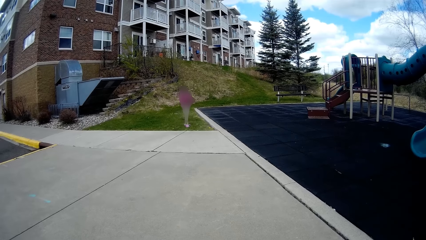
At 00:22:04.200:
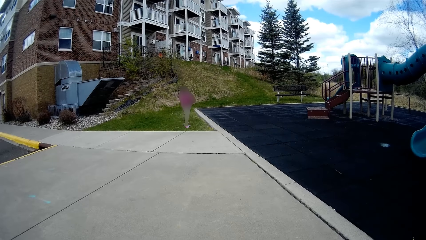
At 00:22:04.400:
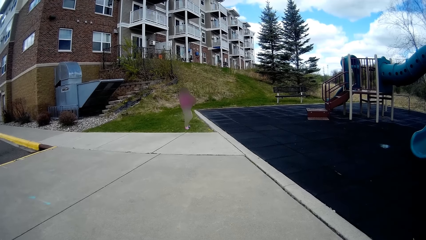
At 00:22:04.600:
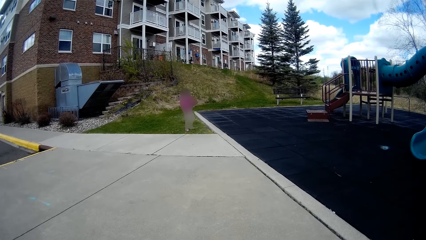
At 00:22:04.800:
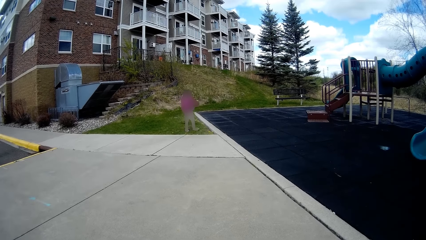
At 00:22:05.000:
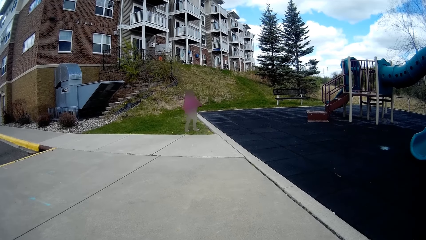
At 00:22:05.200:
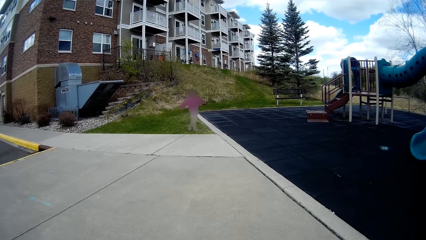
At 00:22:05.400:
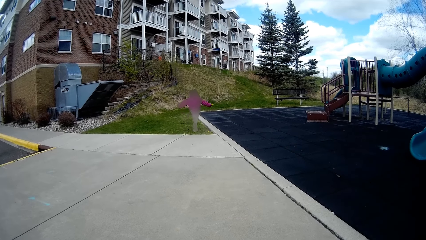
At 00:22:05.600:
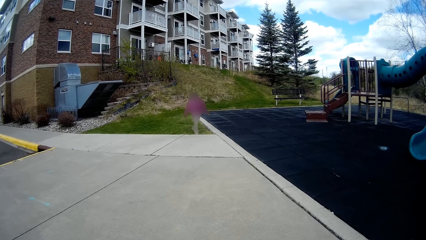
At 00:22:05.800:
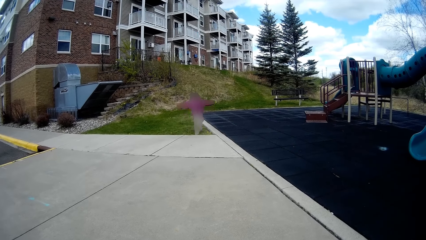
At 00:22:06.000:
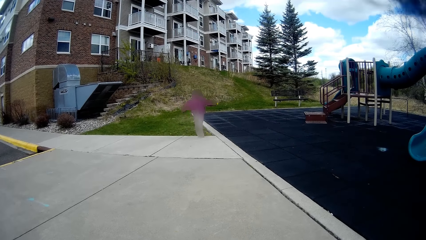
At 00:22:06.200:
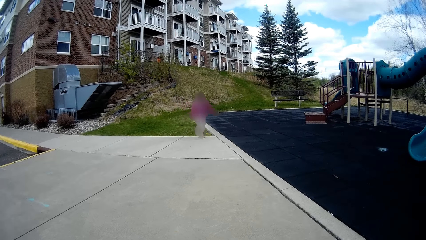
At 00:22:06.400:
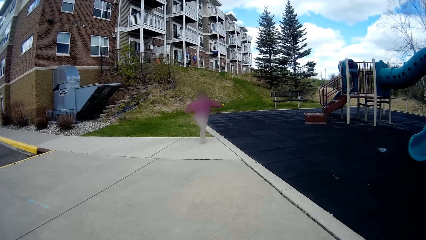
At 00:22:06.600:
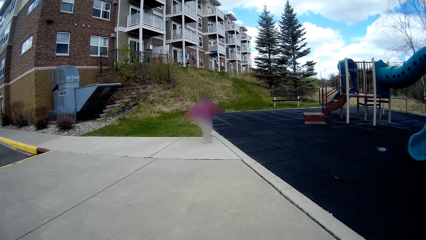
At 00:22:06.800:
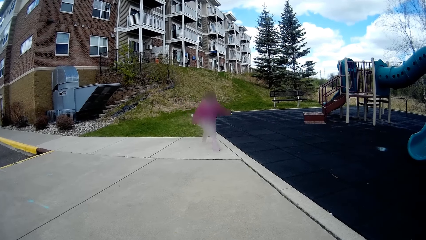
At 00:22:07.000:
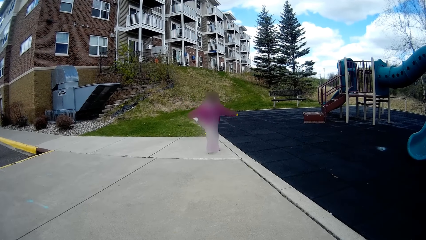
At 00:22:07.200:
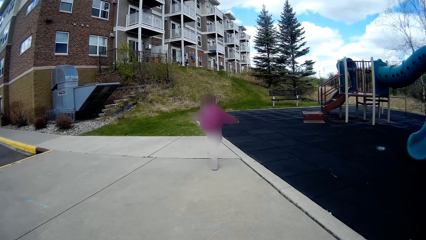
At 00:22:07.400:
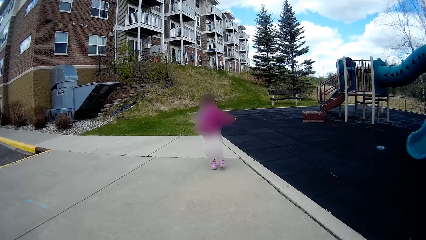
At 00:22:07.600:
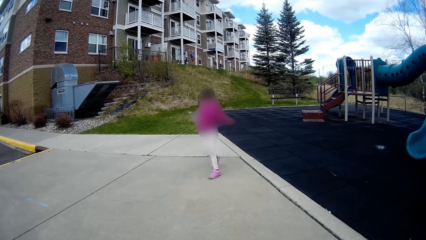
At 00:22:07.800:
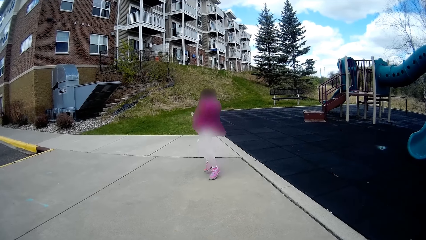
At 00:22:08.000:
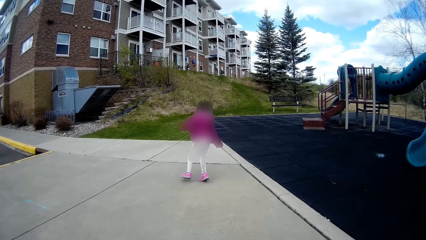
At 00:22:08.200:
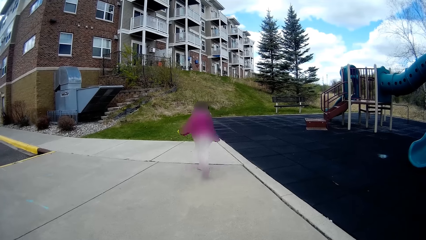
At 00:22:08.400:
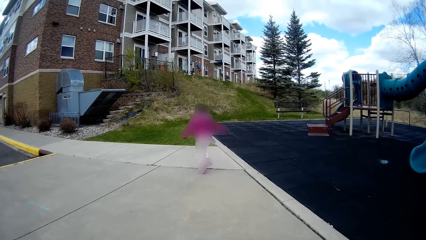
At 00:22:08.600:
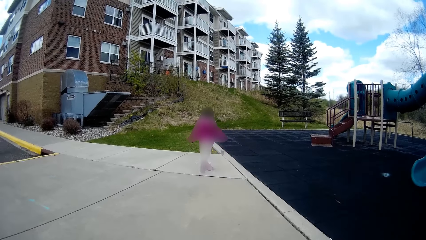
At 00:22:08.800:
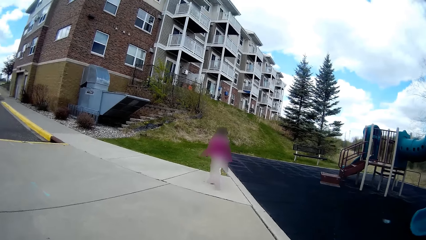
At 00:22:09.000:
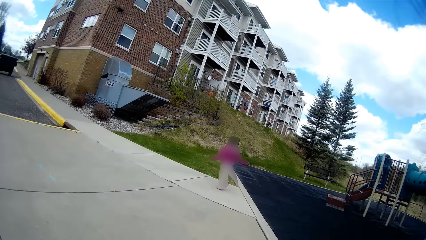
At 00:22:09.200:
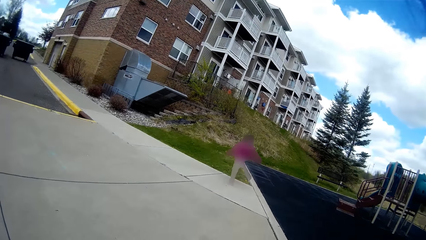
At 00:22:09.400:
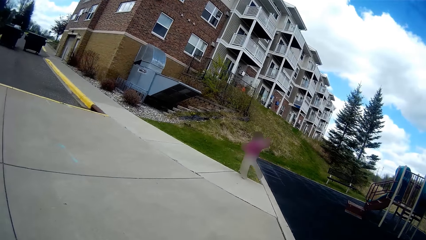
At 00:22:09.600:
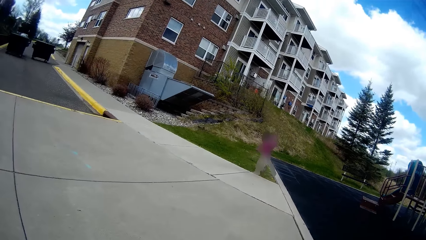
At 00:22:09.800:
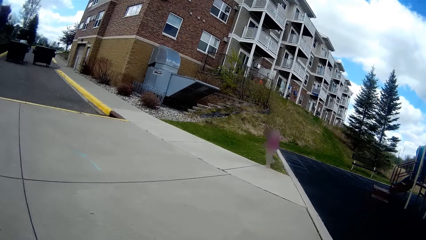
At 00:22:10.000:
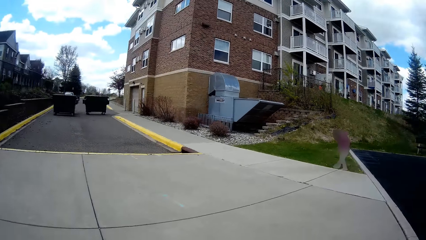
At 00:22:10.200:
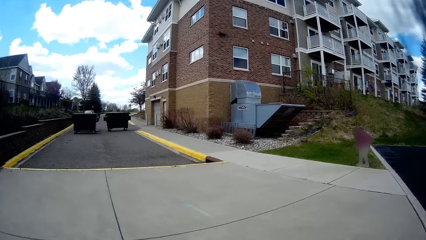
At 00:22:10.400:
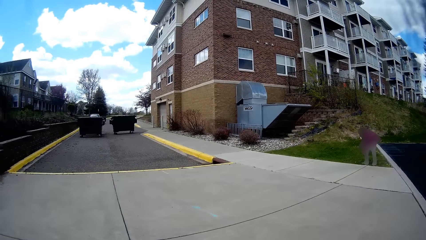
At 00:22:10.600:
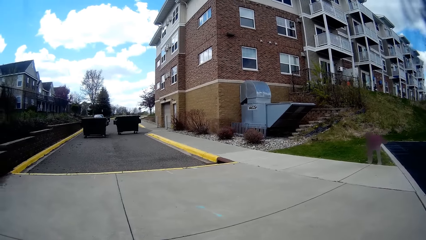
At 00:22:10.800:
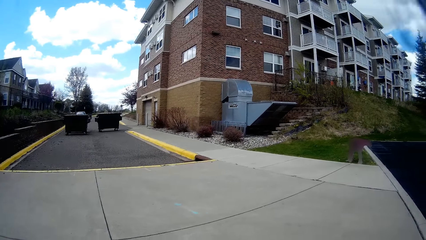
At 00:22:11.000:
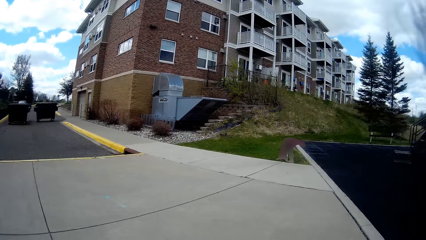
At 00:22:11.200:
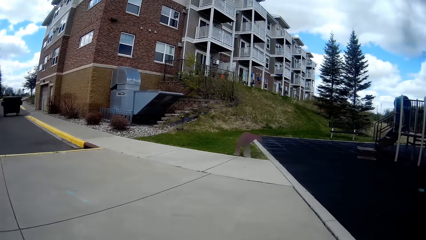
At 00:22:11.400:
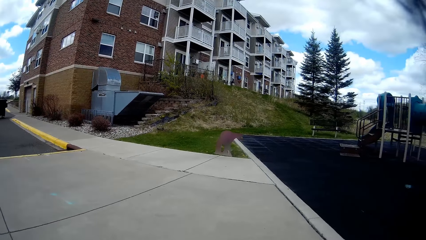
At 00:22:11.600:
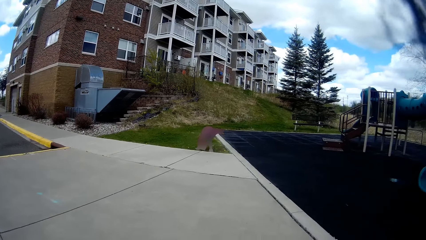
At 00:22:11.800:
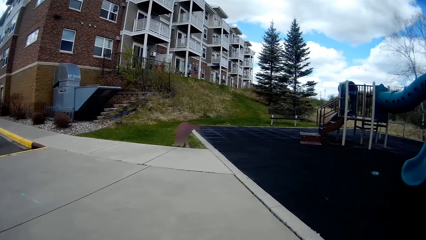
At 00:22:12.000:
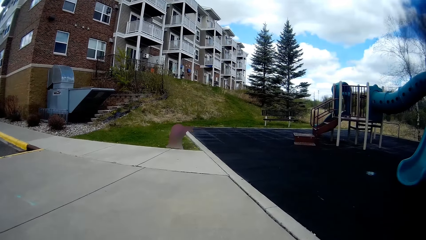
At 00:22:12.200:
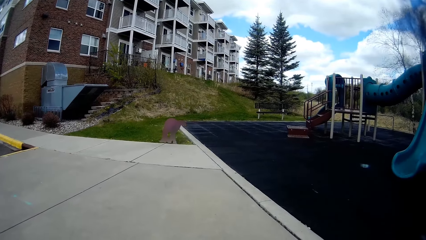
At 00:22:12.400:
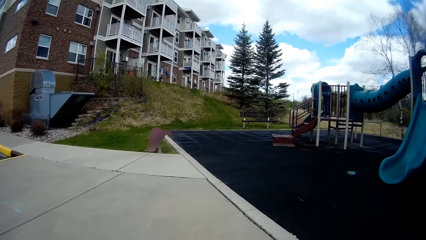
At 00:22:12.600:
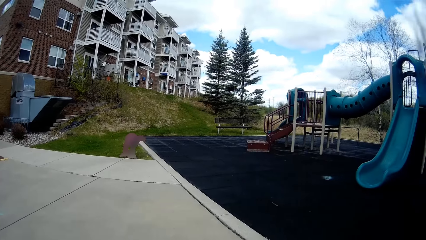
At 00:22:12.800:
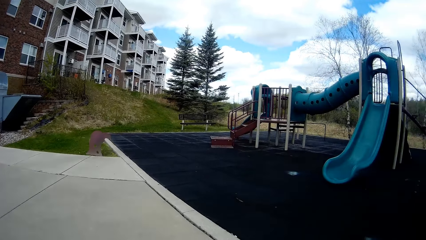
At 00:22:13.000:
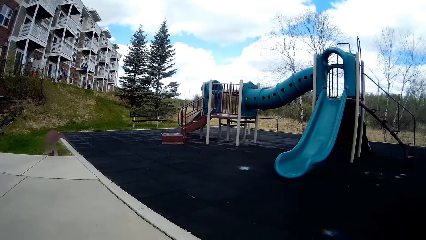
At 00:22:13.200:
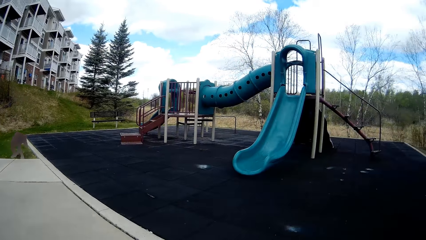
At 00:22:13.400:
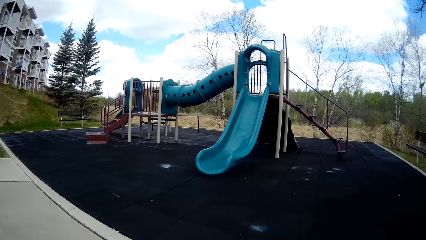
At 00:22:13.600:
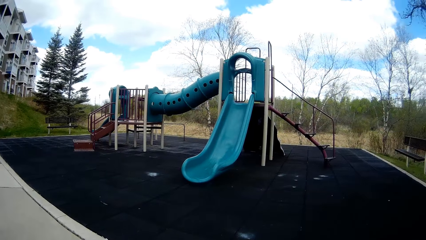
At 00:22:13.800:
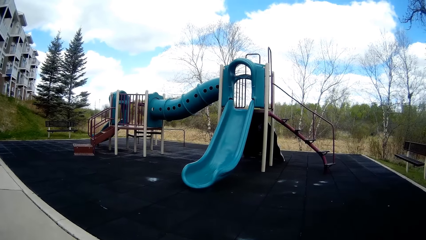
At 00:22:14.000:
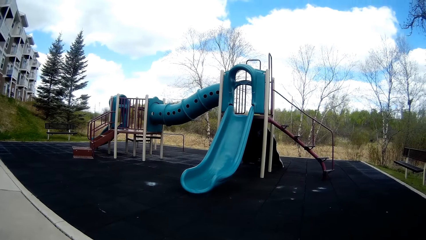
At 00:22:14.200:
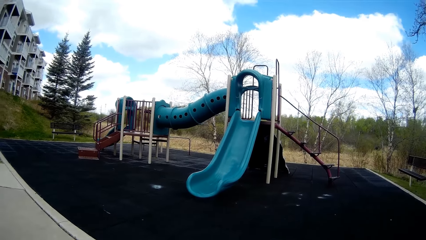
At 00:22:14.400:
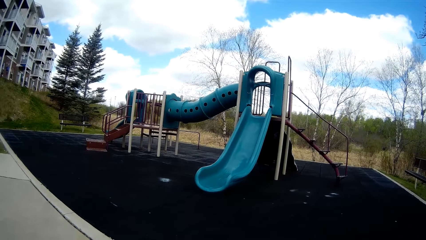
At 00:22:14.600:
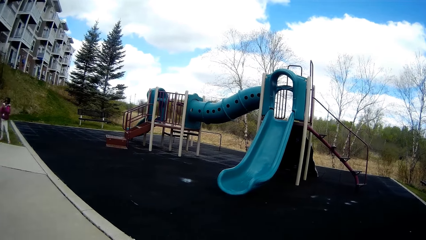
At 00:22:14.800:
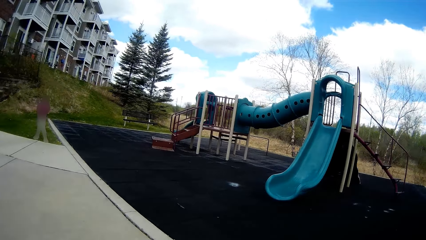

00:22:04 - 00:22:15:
The girl runs on the walkway and moves to the lawn.

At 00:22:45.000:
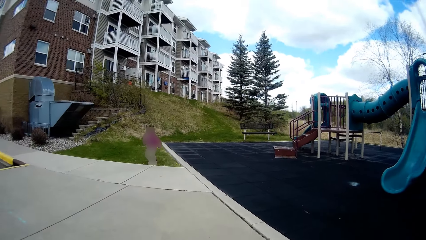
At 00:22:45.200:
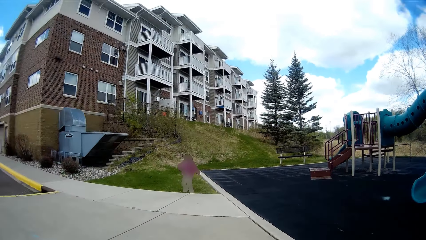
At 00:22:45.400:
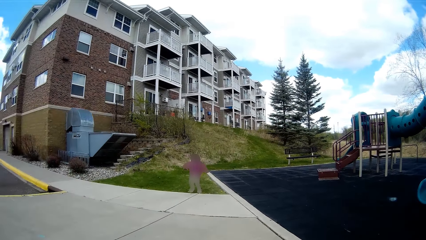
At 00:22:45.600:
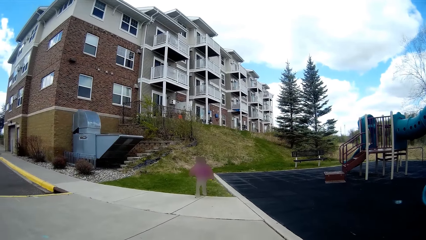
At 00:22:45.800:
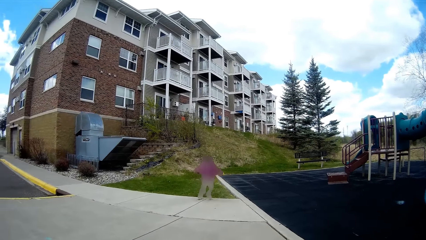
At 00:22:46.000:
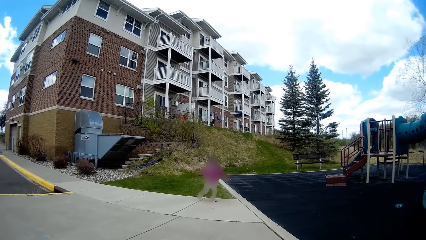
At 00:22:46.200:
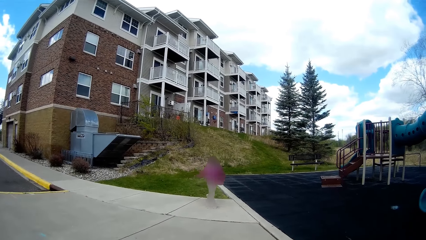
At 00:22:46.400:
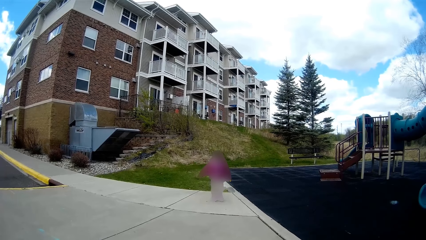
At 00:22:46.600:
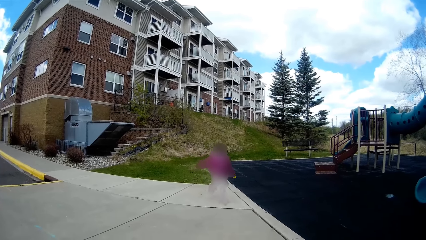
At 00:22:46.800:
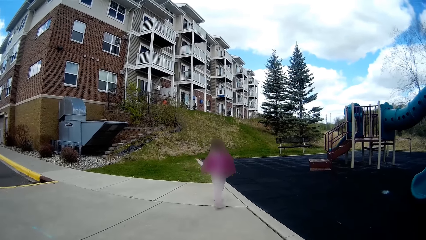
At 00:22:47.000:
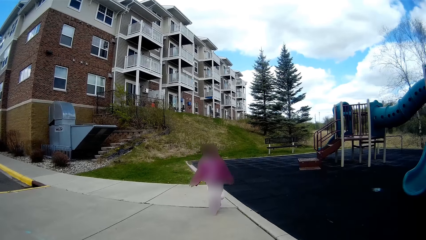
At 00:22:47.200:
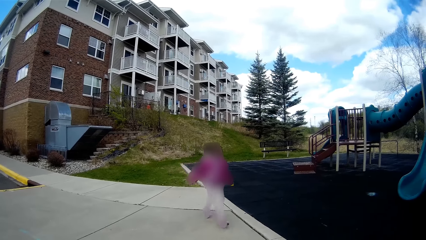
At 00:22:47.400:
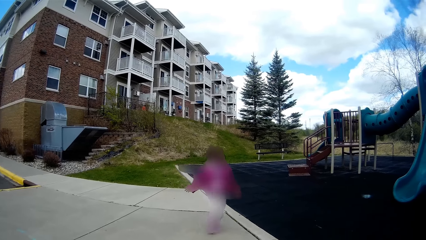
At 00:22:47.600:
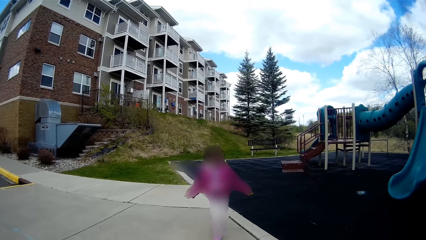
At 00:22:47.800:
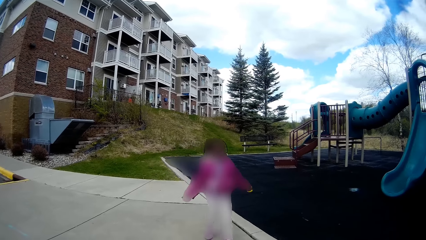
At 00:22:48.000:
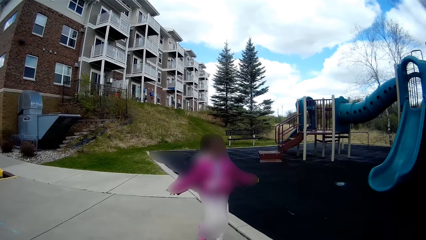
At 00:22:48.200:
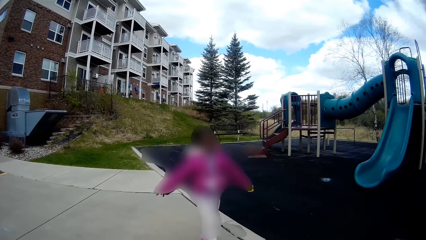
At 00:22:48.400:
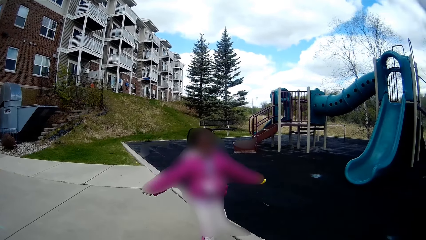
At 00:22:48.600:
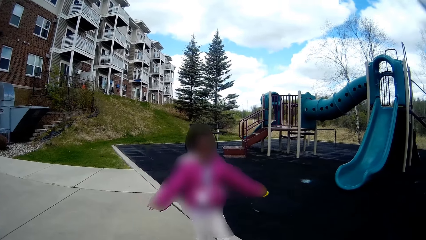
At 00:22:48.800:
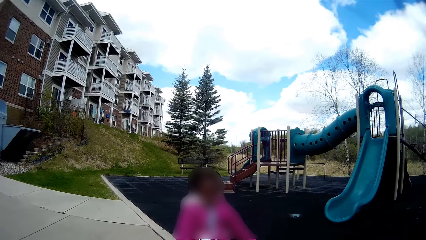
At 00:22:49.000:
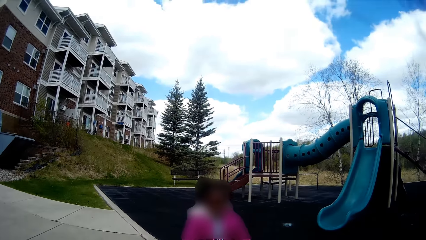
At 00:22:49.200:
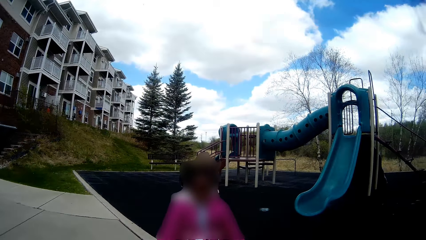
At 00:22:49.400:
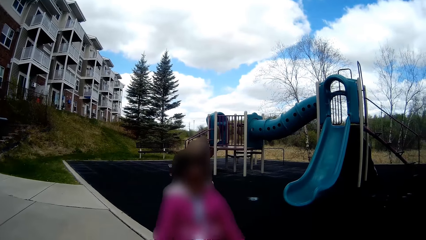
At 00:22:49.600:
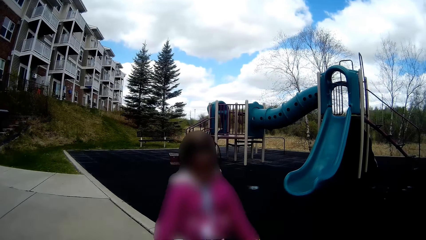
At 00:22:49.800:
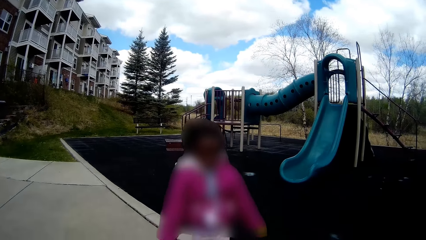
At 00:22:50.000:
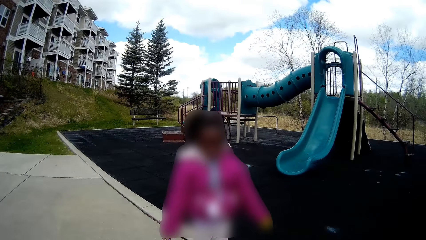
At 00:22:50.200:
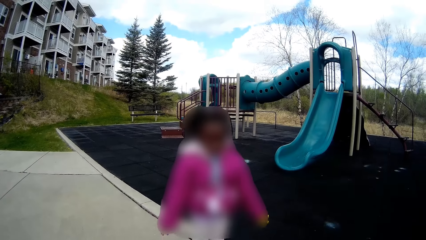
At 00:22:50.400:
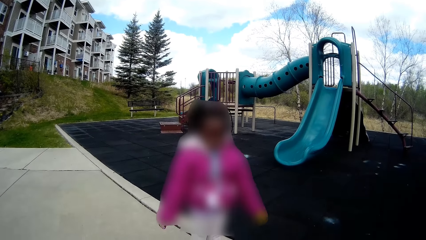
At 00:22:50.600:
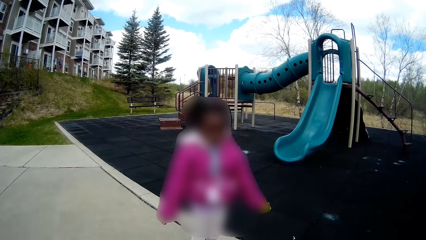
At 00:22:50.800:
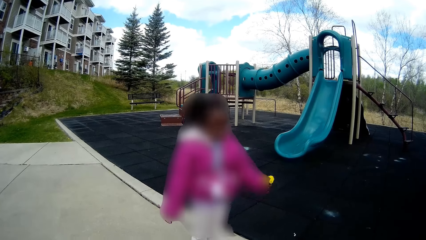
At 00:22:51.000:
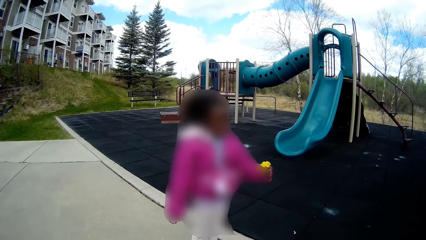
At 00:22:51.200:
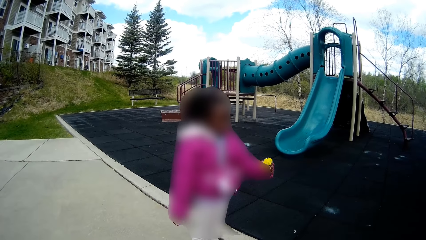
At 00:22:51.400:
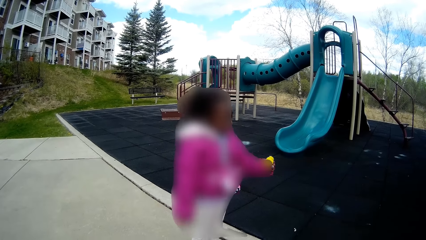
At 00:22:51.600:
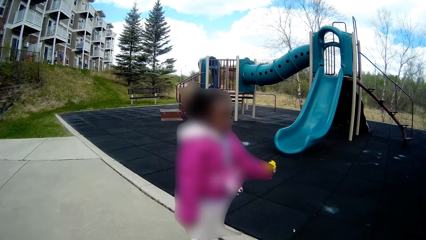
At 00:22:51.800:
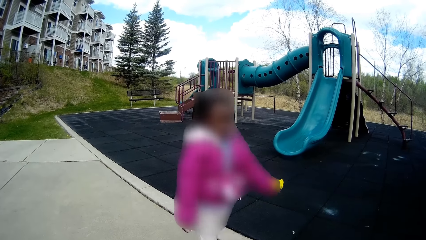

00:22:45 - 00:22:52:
A child runs around the playground. The camera wearer converses with the child.
